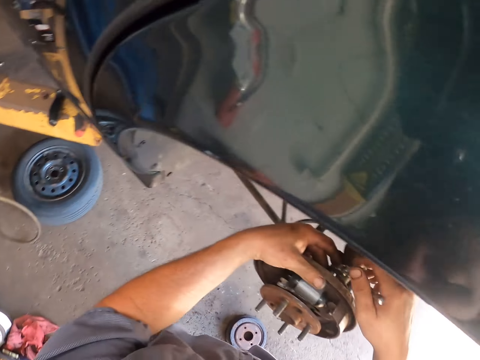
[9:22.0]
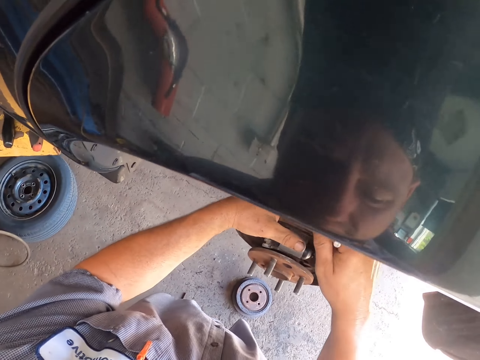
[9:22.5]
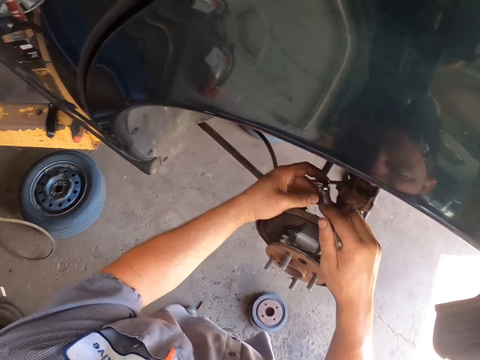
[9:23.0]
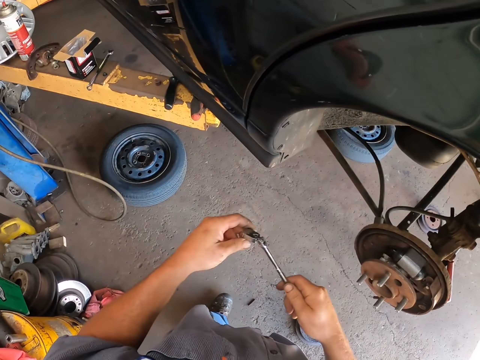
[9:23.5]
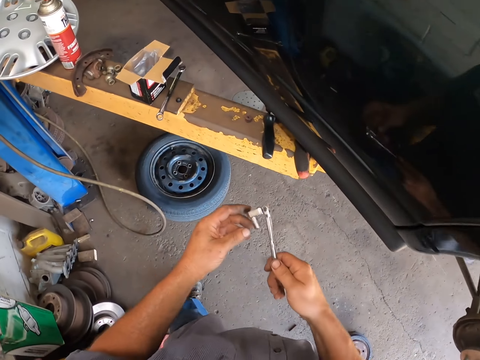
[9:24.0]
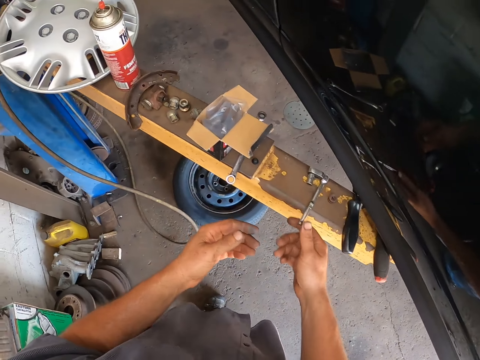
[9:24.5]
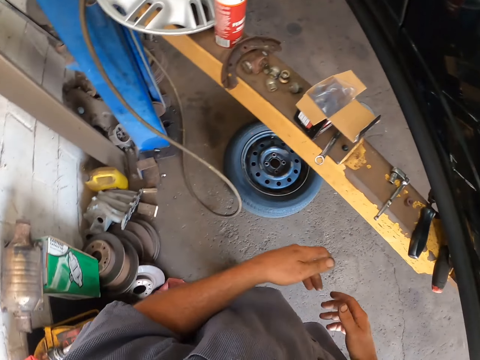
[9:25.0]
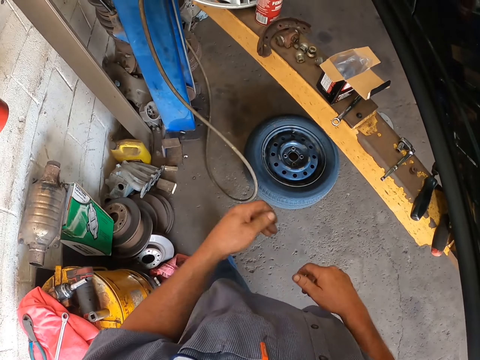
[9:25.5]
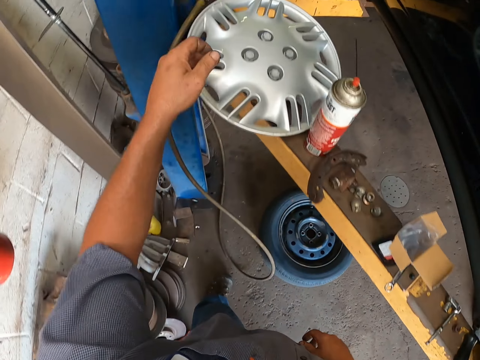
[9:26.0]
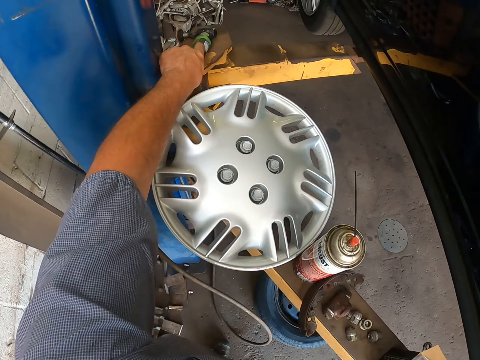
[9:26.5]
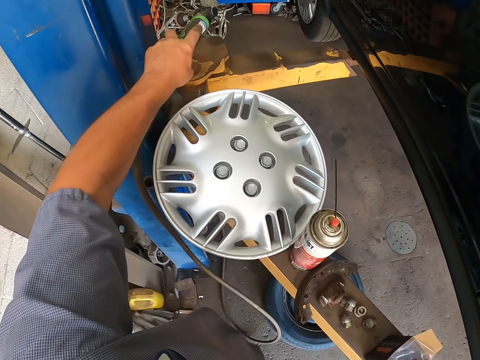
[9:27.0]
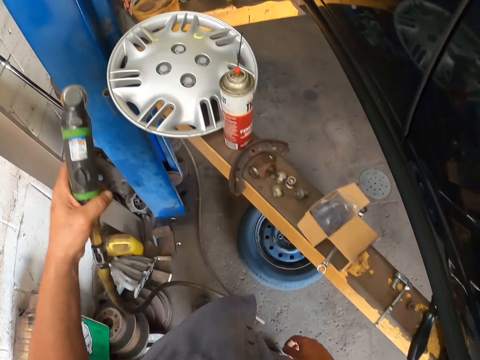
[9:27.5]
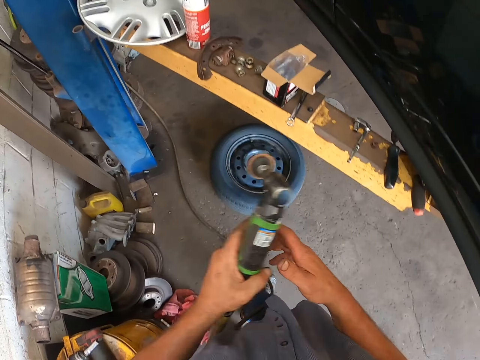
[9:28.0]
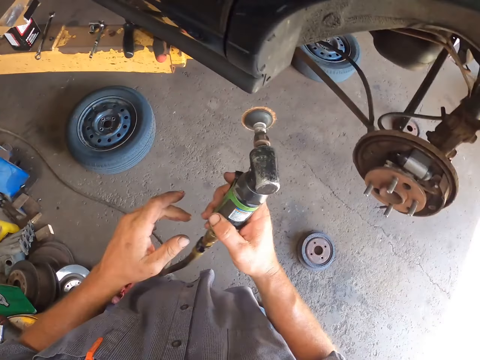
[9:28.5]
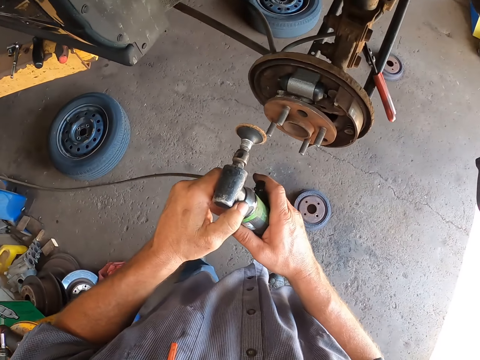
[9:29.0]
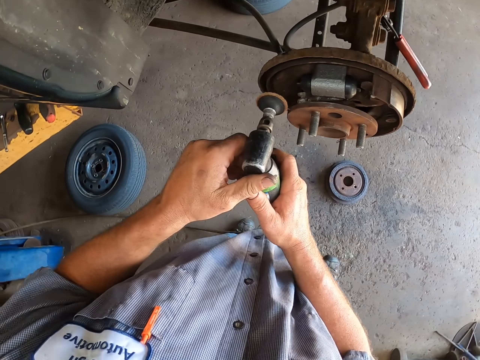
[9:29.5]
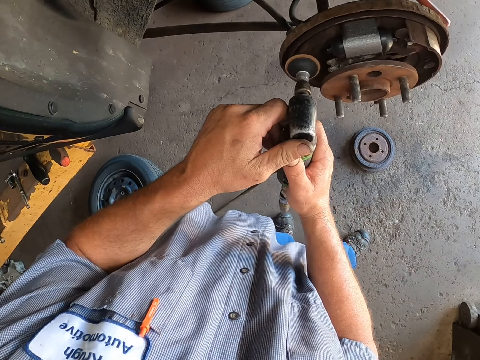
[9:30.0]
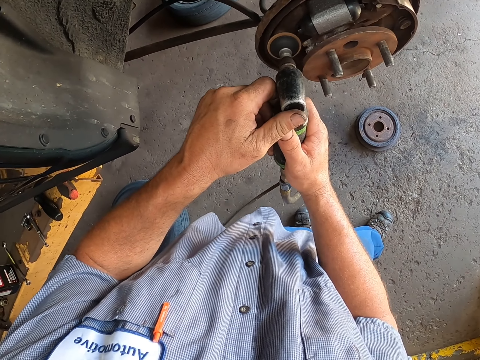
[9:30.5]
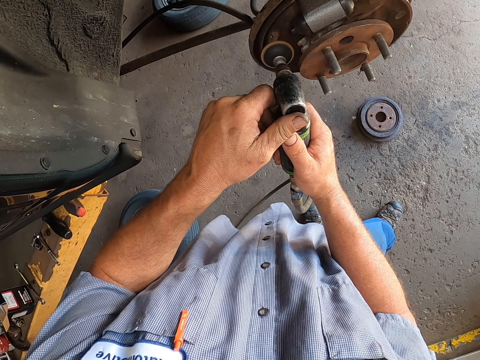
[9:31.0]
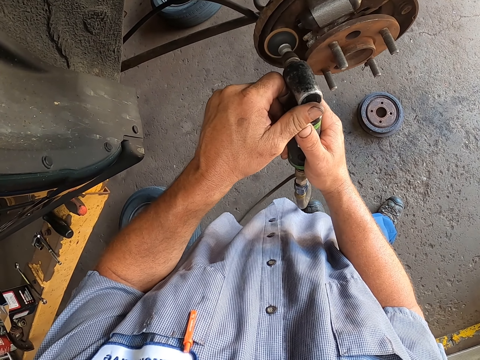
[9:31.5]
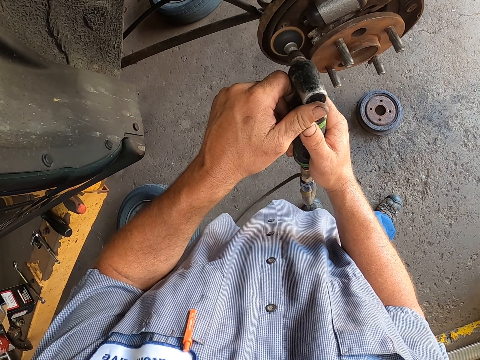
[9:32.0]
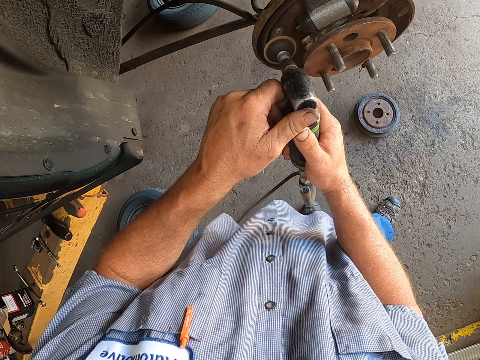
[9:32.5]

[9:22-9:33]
The camera wearer walks around. They put the spanner on the metal surface. They pick up the sanding machine. They smoothen the hub of the car with the sanding machine.

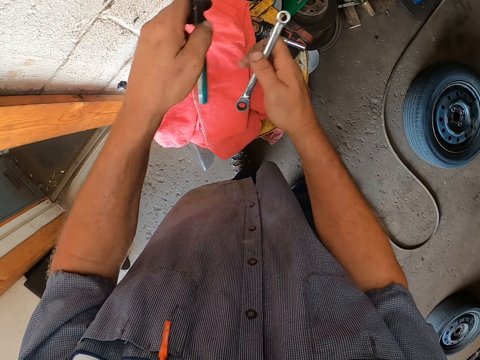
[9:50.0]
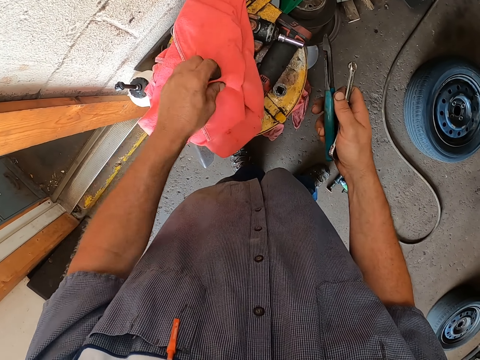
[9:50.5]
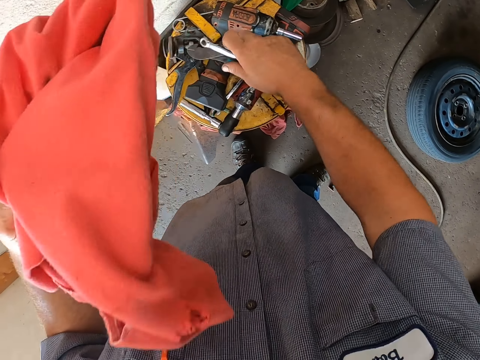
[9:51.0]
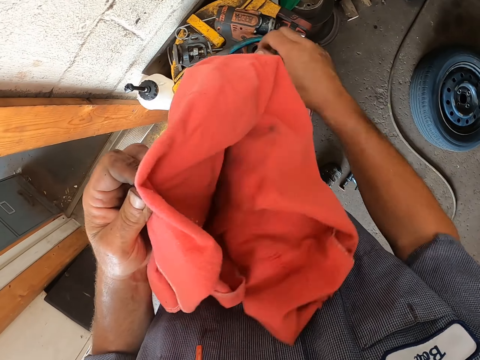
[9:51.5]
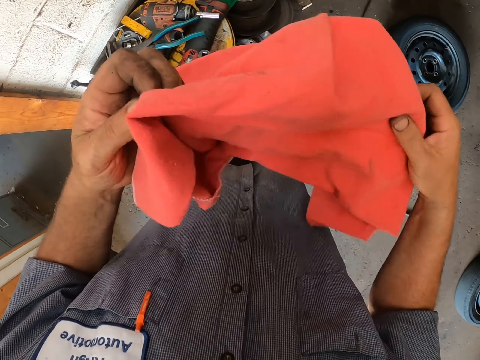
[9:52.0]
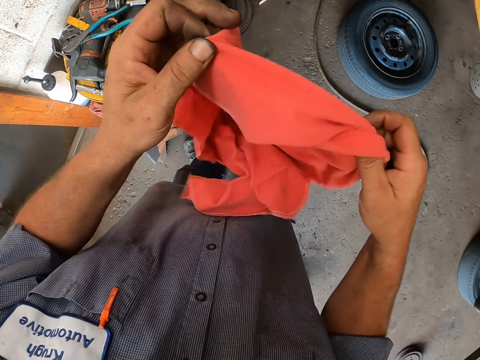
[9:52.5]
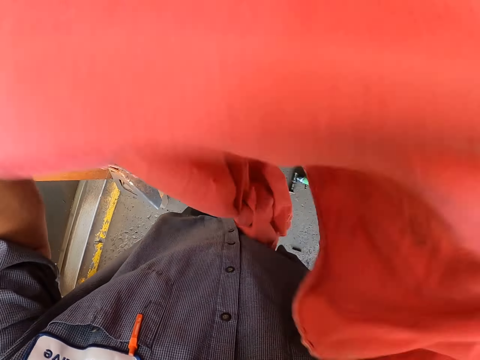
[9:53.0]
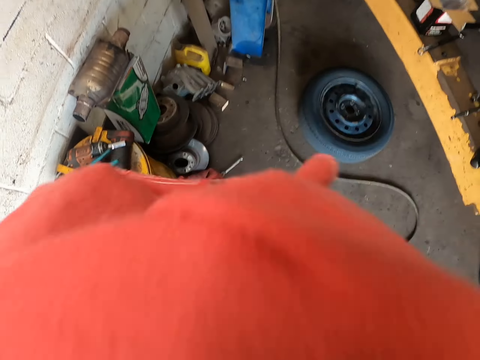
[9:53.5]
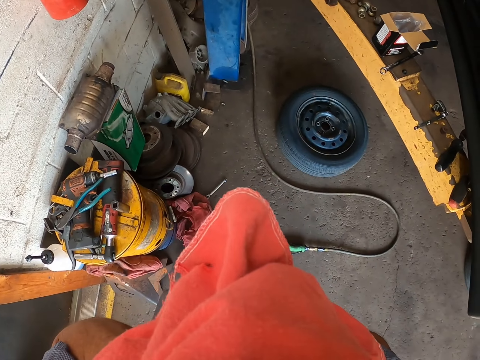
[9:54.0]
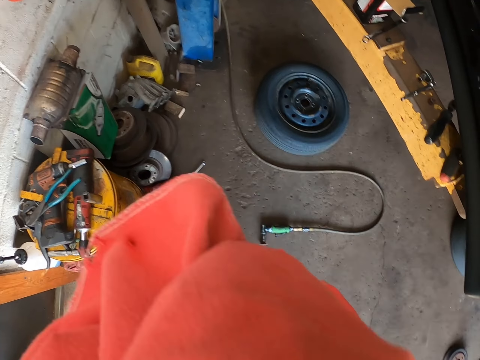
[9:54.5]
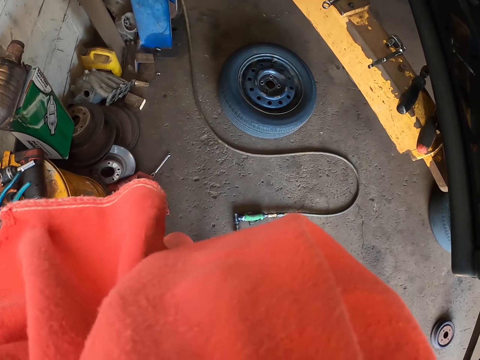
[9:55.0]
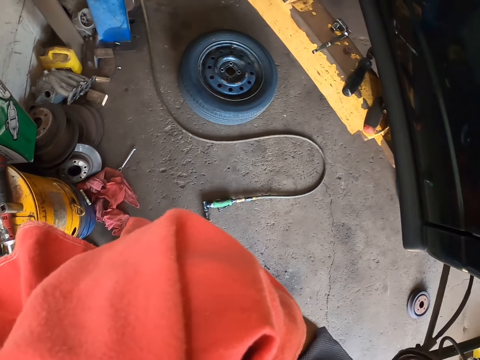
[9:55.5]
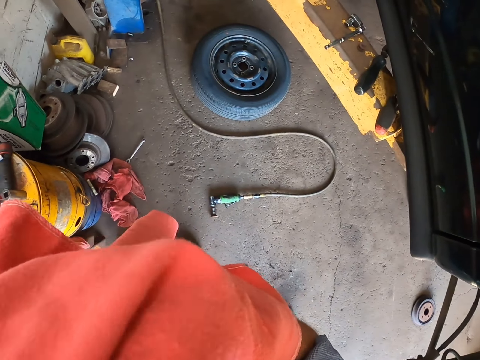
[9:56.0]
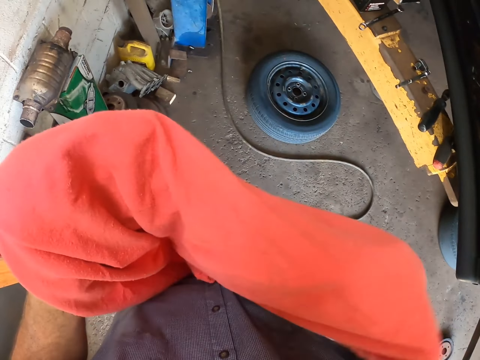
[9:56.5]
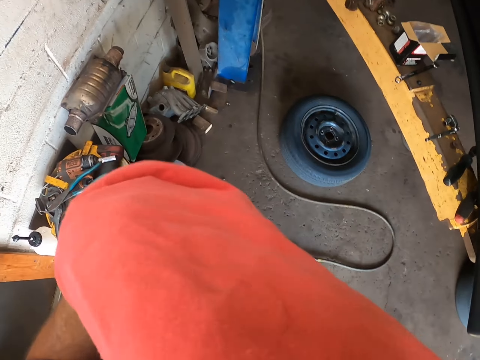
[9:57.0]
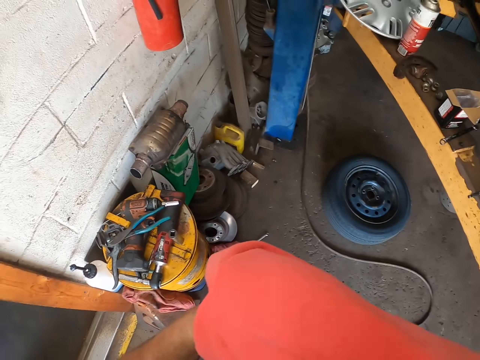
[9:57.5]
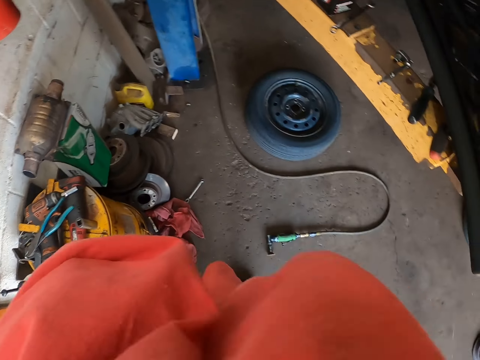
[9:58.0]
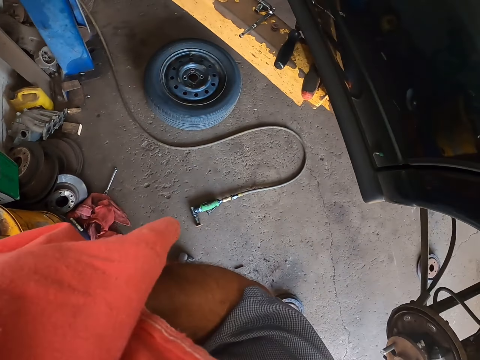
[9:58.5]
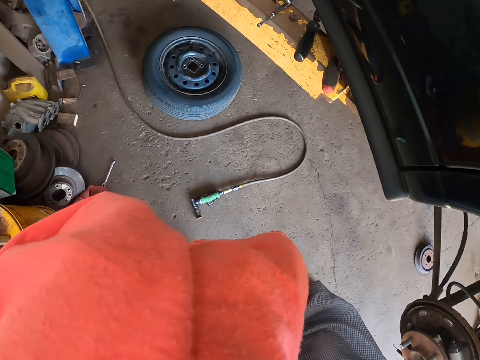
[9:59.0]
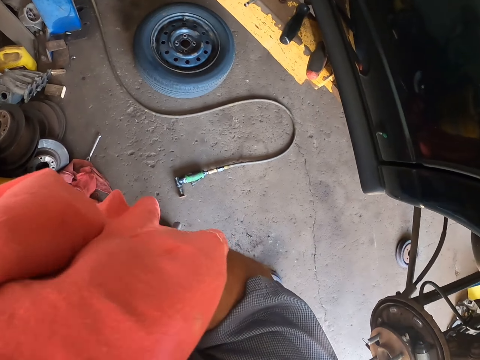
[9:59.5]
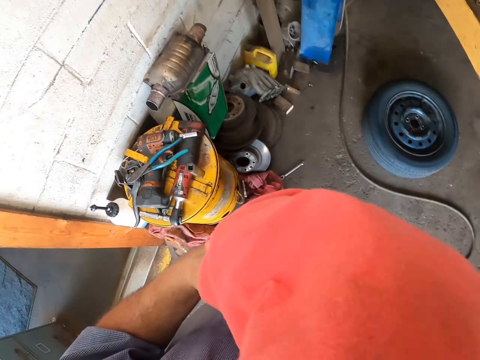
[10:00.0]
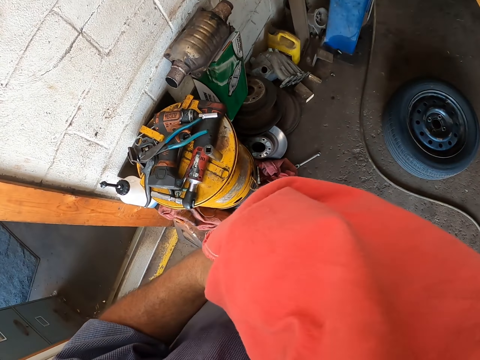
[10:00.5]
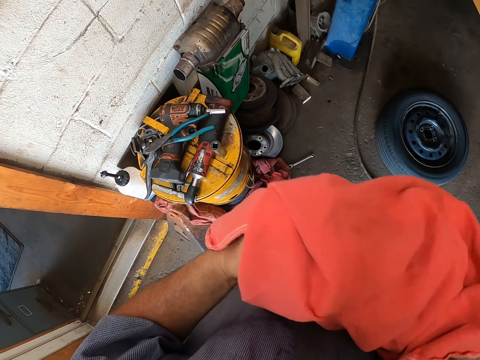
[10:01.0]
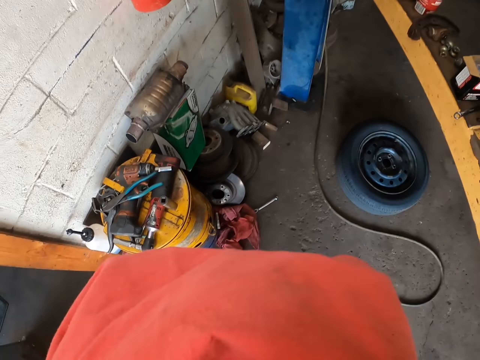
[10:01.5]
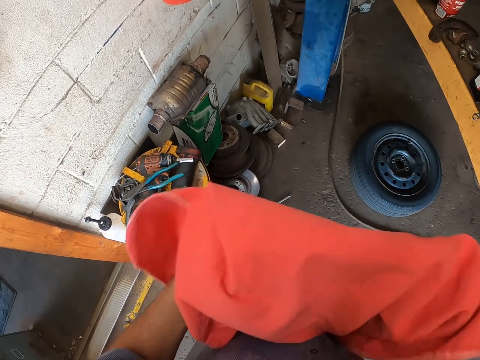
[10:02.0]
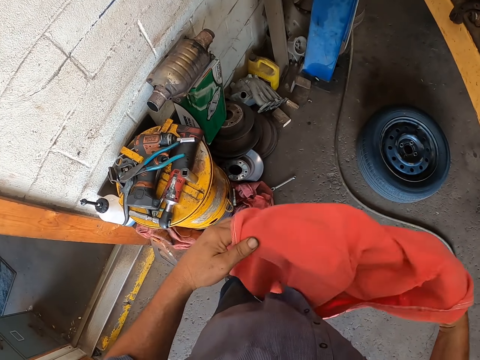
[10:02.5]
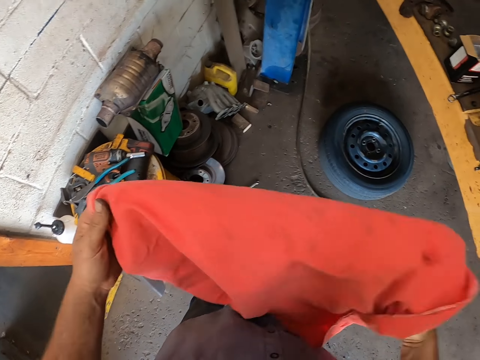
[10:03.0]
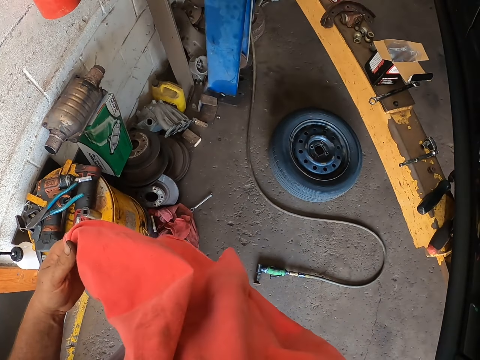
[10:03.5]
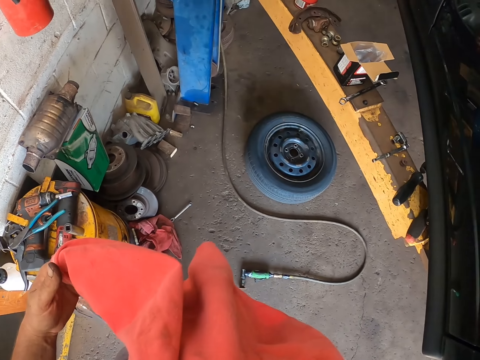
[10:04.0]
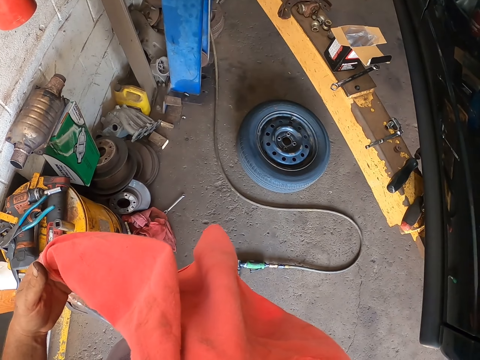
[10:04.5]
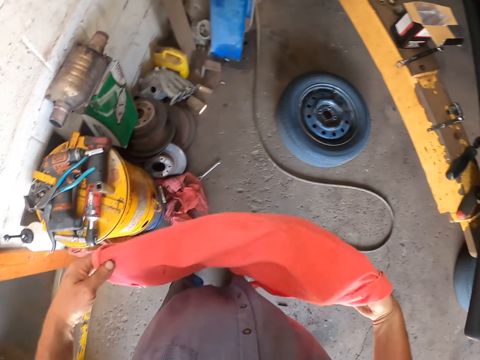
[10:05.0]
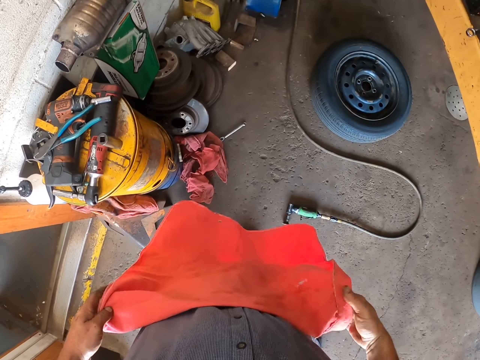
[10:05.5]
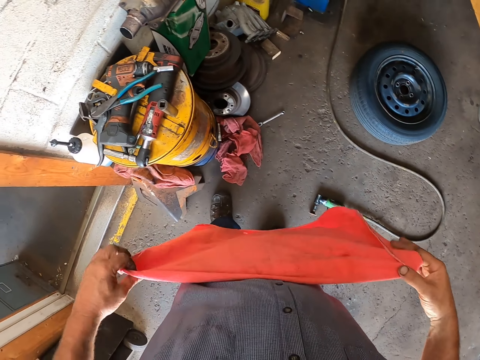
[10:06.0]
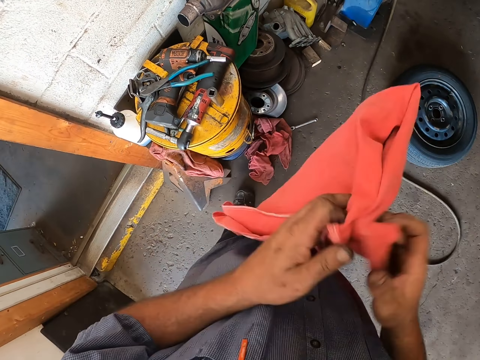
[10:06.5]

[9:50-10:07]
The camera wearer picks up something on top of a cloth. He drops something. He puts something in the right hand. He lifts the cloth. He puts the spanner on top of other tools. He wipes his face with the cloth. He folds the cloth.
